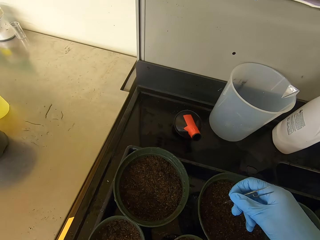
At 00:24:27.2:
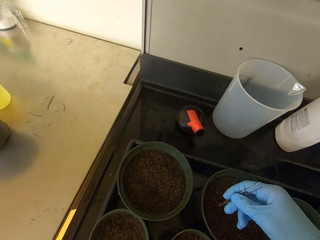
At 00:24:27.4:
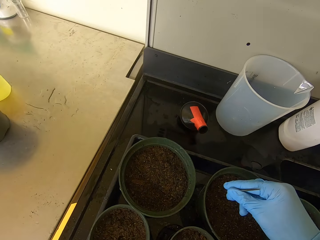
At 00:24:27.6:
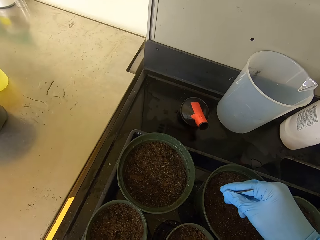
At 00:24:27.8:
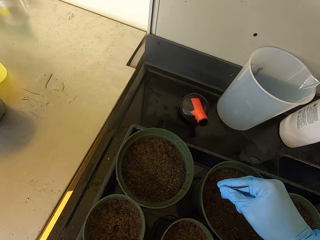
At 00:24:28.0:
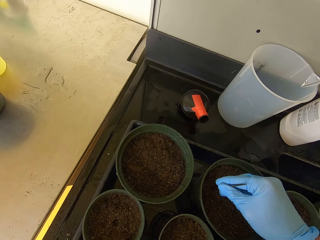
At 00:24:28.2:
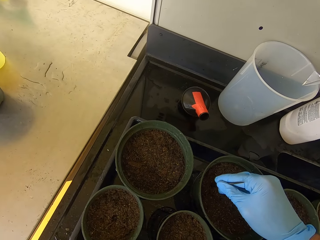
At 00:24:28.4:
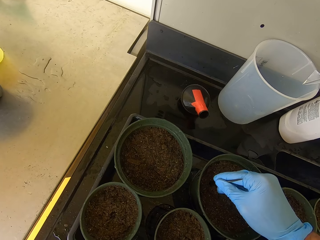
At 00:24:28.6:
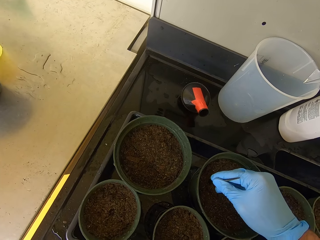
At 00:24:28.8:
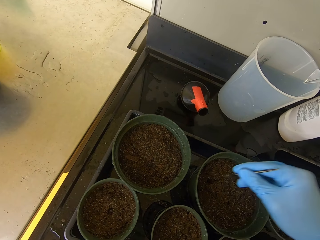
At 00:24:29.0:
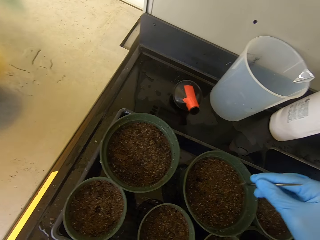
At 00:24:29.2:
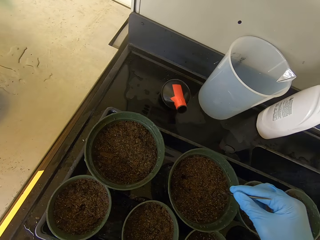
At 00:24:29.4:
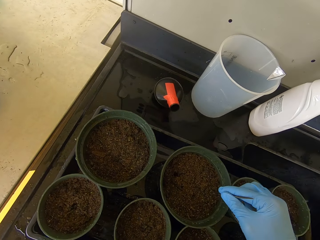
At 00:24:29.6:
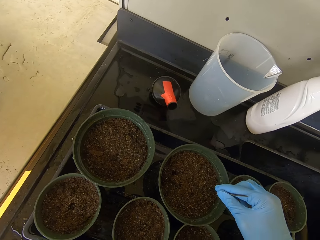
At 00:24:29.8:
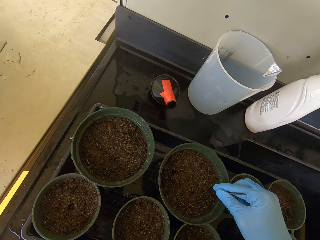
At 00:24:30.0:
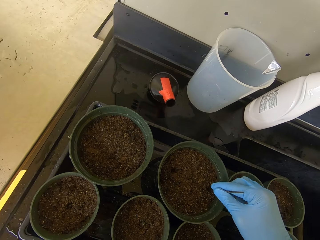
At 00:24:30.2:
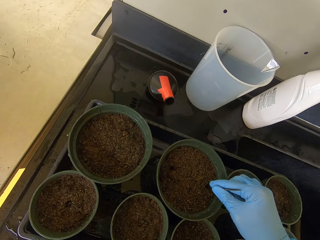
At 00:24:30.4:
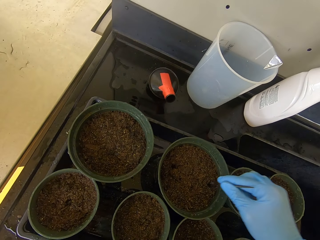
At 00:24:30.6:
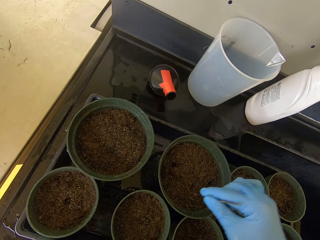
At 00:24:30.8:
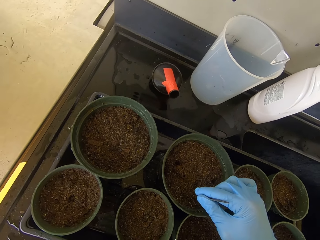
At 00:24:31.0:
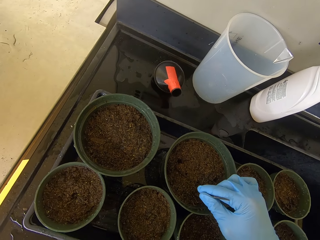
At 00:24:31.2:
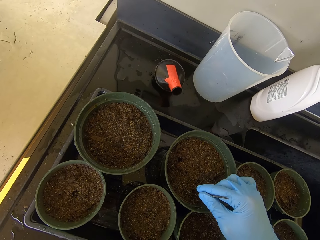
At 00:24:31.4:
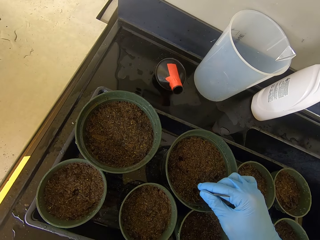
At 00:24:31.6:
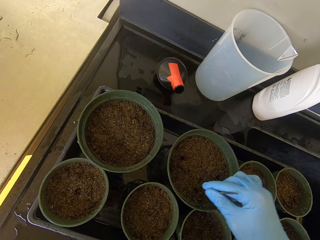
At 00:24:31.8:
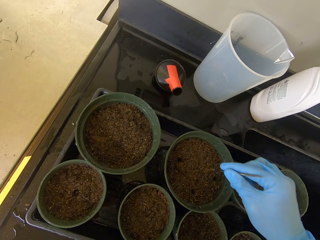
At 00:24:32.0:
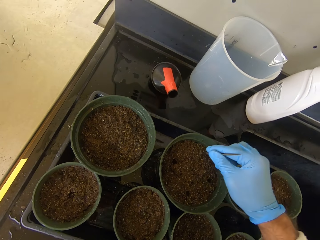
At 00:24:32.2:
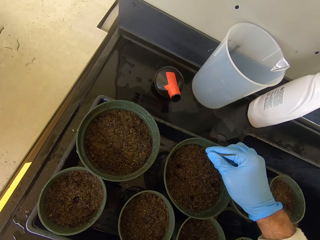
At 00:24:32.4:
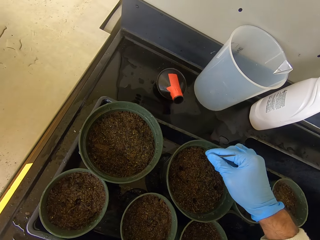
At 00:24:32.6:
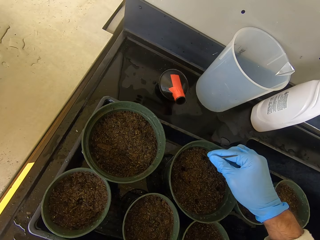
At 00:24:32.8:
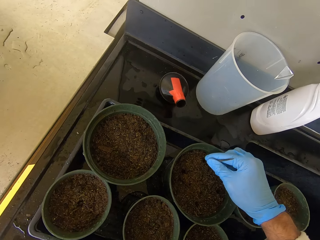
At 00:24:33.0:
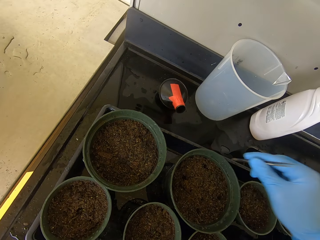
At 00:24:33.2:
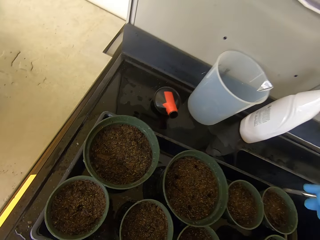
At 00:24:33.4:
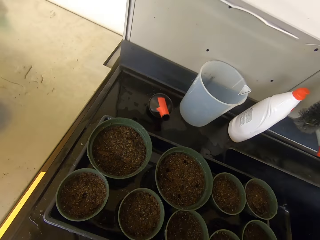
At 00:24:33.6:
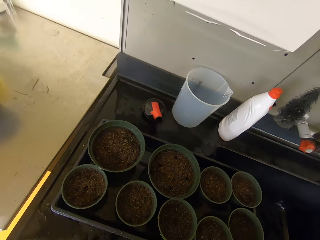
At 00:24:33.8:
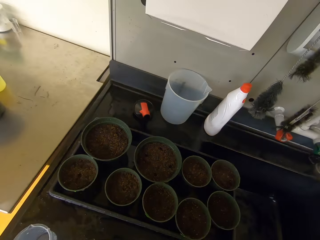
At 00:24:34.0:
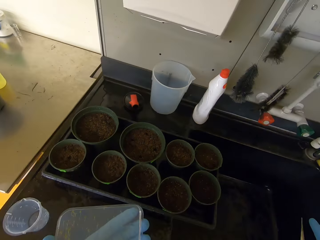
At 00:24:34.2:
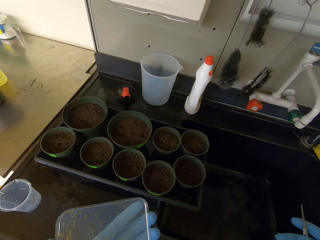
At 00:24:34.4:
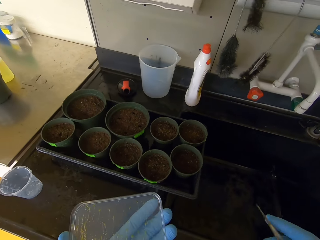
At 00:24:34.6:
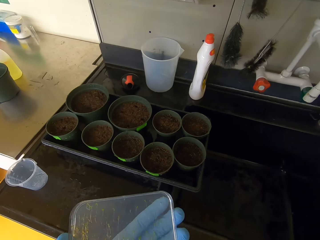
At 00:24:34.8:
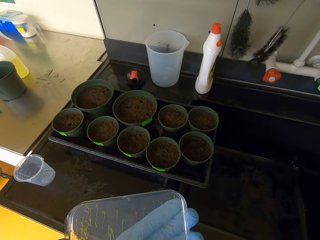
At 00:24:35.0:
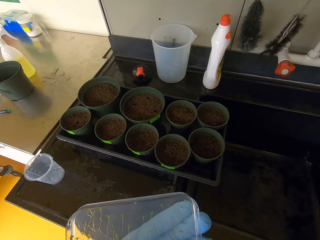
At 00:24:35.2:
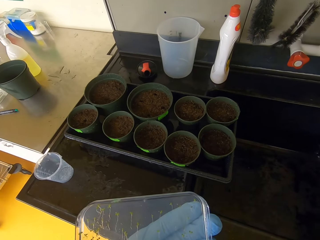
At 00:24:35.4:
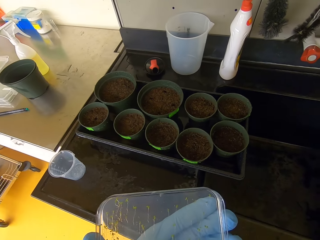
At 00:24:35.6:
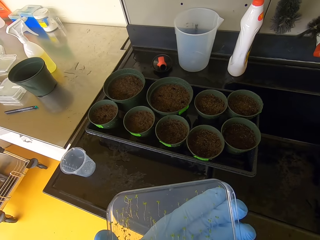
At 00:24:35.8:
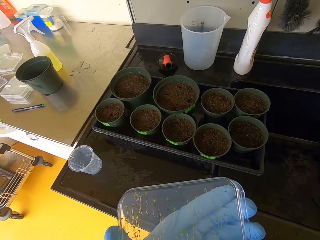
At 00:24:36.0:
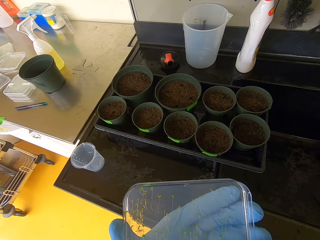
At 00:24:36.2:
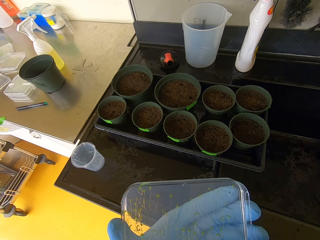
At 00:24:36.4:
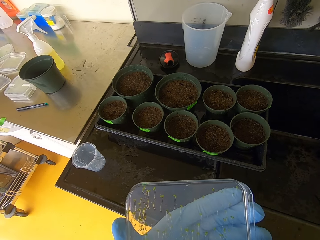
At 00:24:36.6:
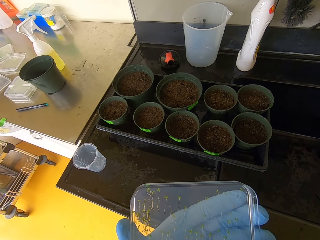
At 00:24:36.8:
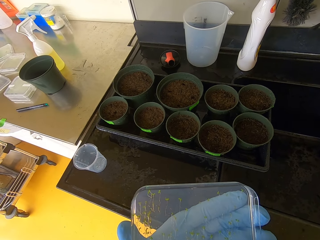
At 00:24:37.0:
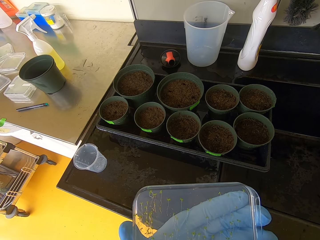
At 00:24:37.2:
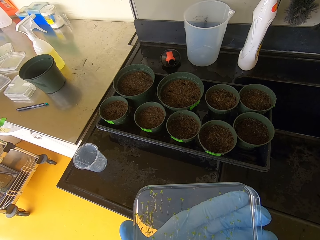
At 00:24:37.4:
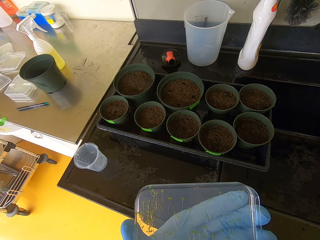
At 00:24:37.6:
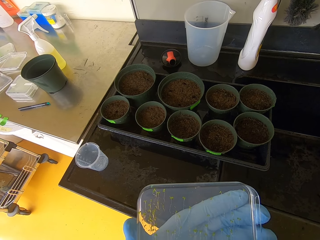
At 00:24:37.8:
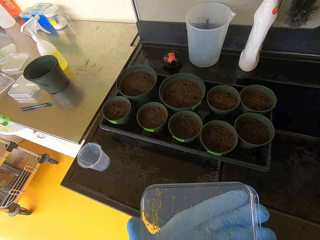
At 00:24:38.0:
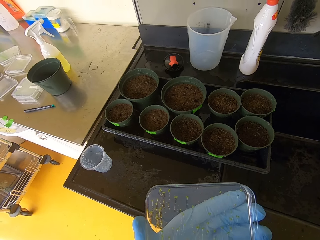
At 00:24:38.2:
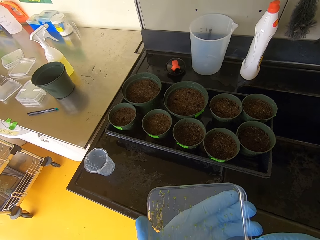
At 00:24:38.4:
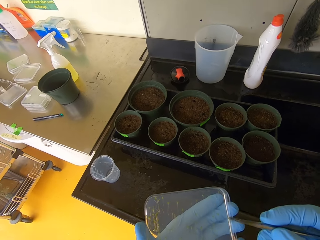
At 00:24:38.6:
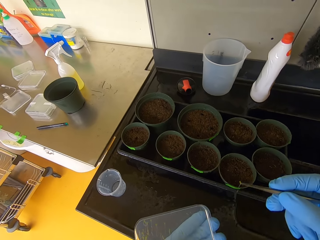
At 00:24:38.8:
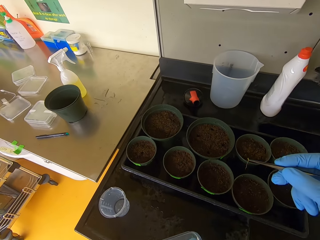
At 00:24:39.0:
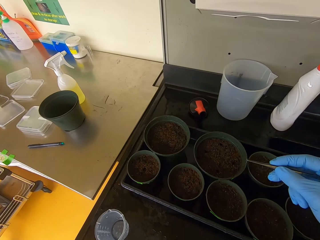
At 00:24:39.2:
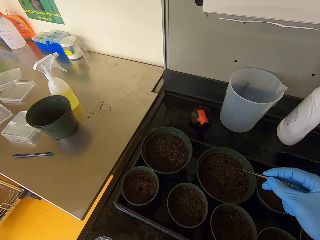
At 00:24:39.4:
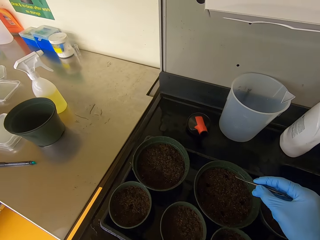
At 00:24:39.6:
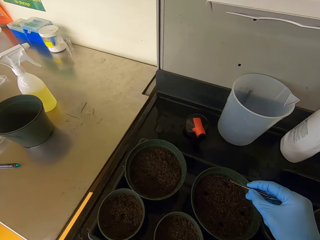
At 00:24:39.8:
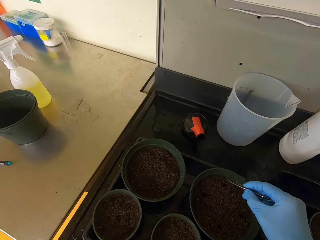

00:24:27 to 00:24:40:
The camera wearer makes holes. They lift their hand. They tong the seedling.

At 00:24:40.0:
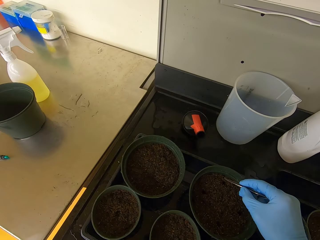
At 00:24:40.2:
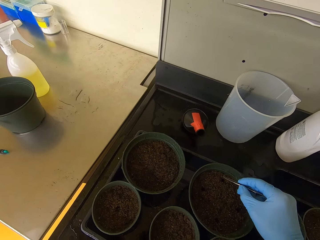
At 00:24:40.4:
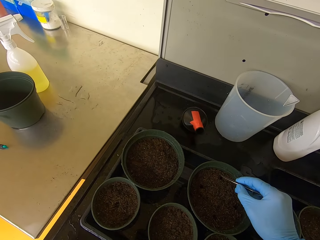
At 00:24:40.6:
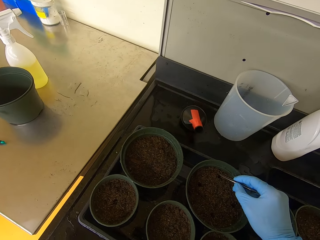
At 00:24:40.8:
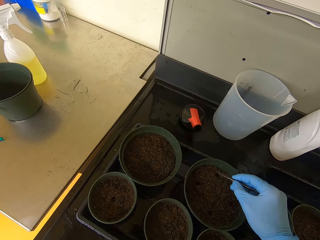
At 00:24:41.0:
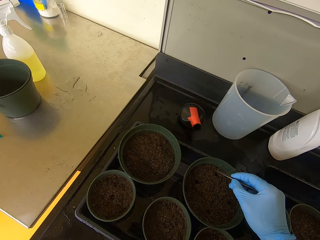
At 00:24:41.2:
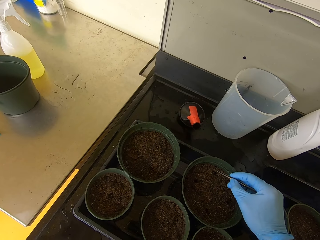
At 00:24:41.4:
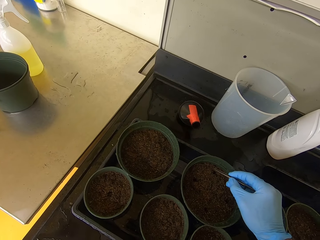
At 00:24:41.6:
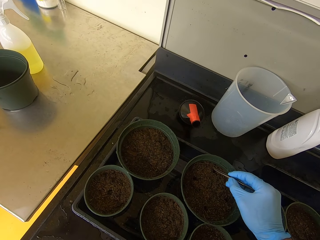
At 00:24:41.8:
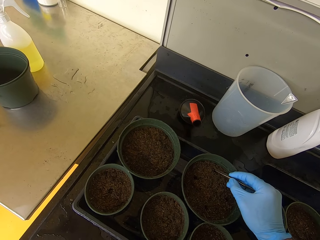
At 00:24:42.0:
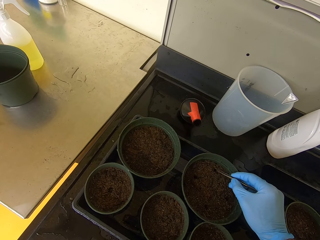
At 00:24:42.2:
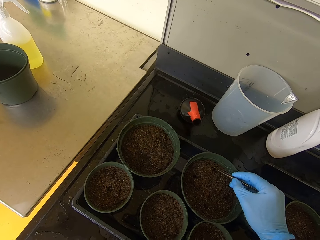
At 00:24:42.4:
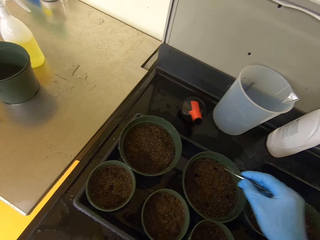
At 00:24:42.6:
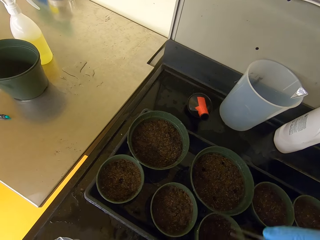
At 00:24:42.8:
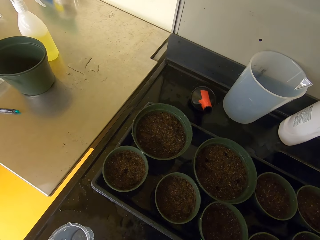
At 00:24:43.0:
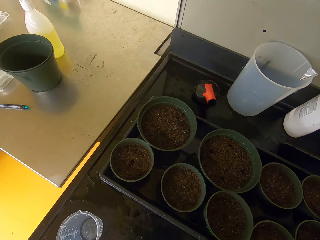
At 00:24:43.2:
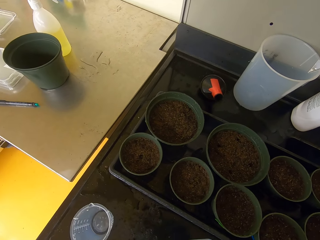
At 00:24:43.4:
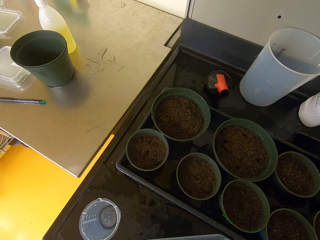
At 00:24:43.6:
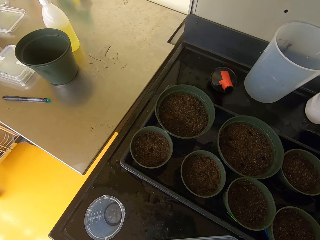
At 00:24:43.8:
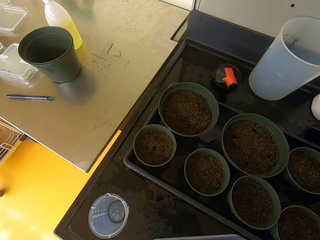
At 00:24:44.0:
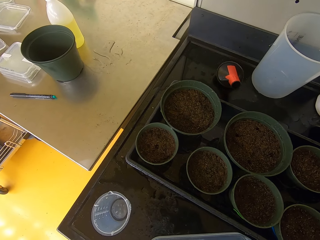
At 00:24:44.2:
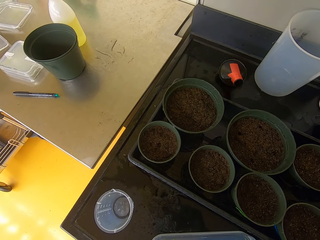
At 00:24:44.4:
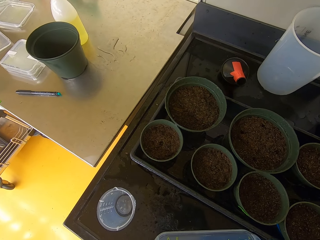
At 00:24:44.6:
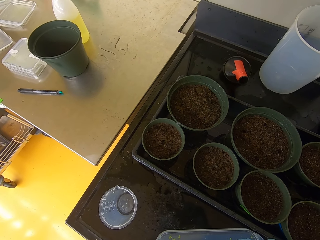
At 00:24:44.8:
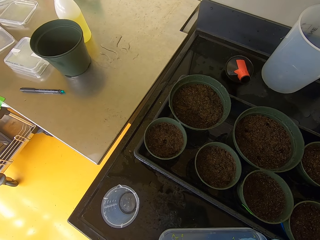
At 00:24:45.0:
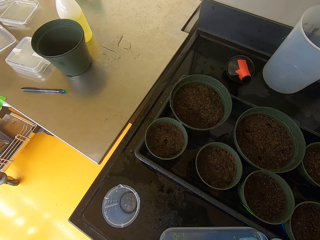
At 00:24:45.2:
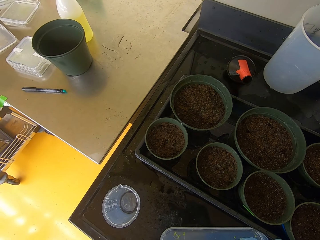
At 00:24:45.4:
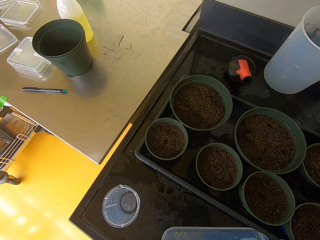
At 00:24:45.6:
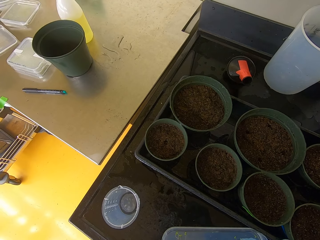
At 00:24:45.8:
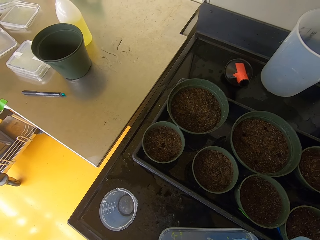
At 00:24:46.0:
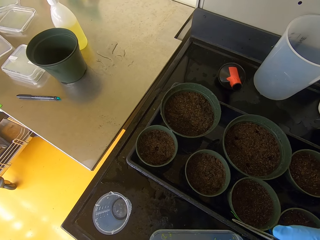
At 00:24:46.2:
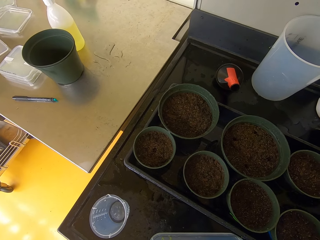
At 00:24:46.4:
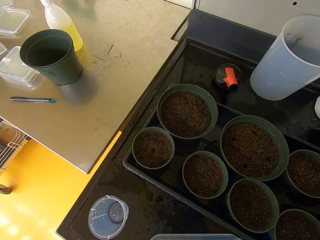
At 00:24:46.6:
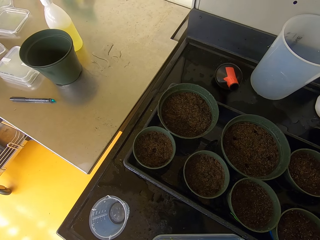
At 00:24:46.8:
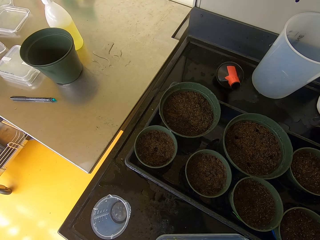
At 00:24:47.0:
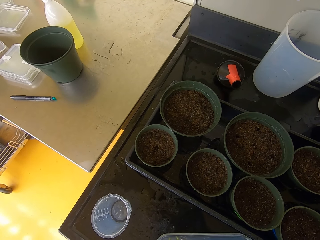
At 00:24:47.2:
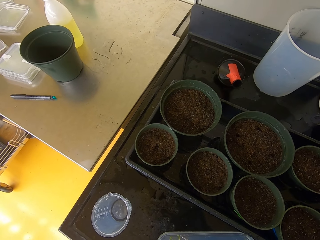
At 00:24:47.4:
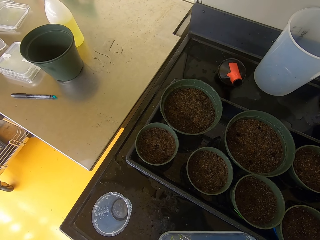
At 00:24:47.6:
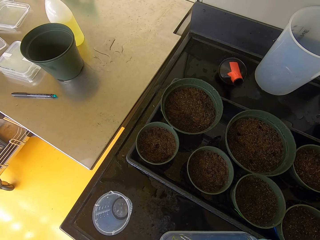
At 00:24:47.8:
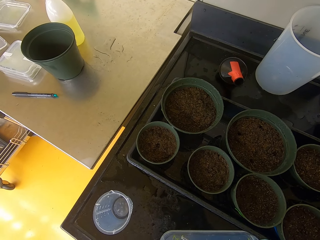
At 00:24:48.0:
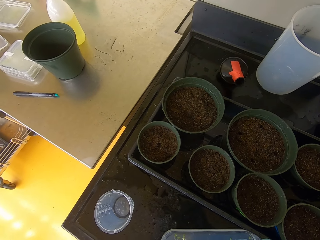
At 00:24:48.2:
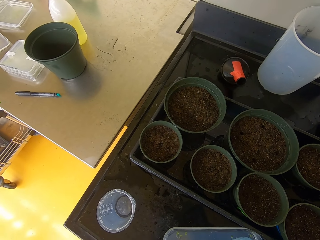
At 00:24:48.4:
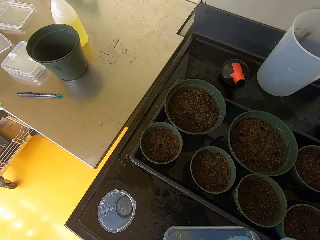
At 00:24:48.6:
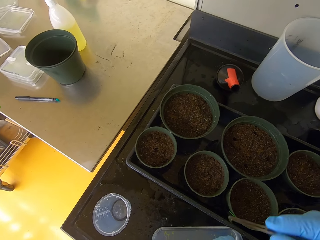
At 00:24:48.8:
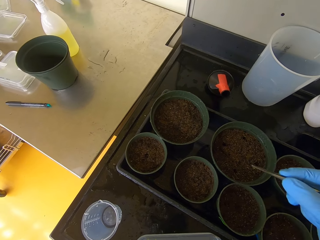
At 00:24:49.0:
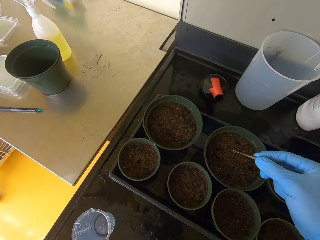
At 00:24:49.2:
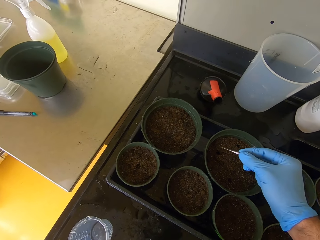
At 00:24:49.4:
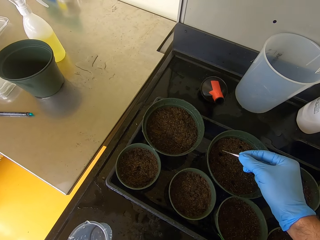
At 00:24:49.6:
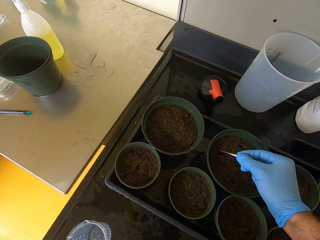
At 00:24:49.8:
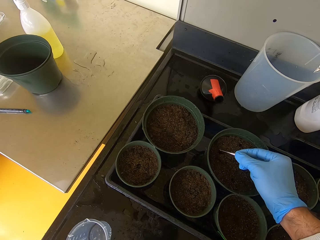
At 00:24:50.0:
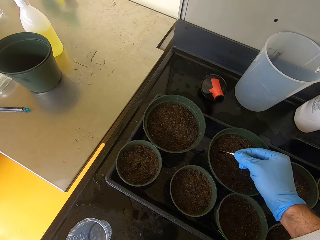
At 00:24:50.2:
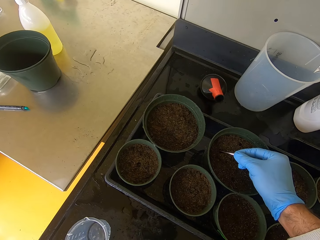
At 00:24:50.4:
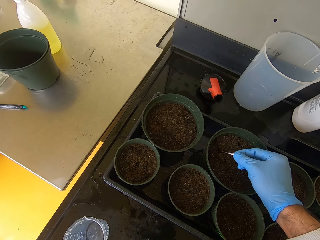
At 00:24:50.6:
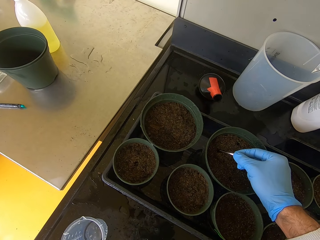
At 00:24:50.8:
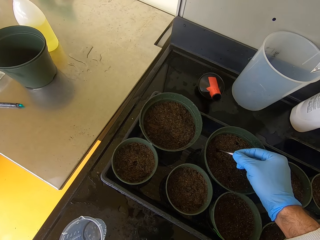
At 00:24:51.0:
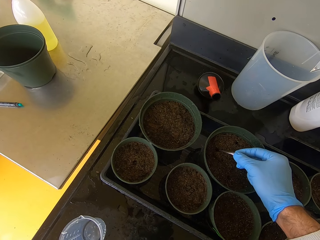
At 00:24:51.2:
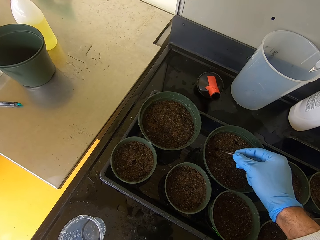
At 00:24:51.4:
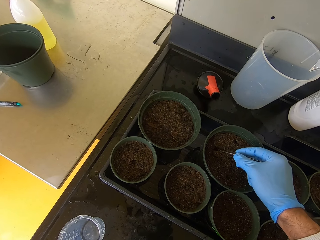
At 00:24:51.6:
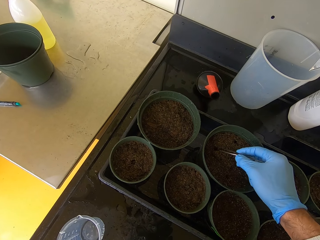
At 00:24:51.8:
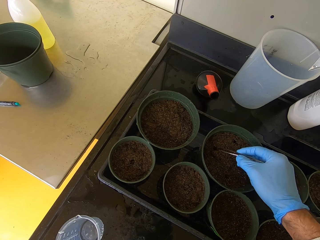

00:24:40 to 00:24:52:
The camera wearer puts the seedling in the soil. They lift their hand. They tong the seedling. They put the seedling in the soil.
